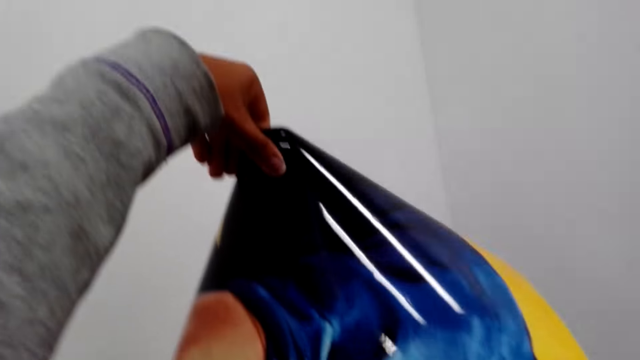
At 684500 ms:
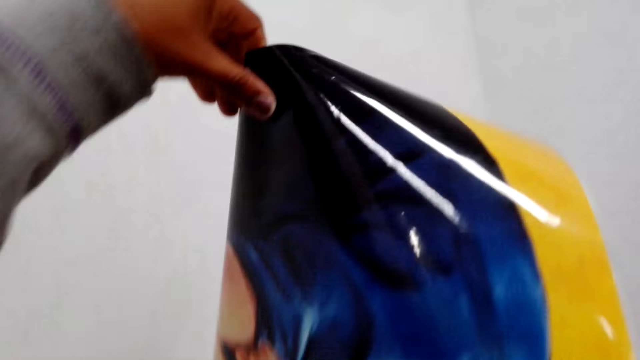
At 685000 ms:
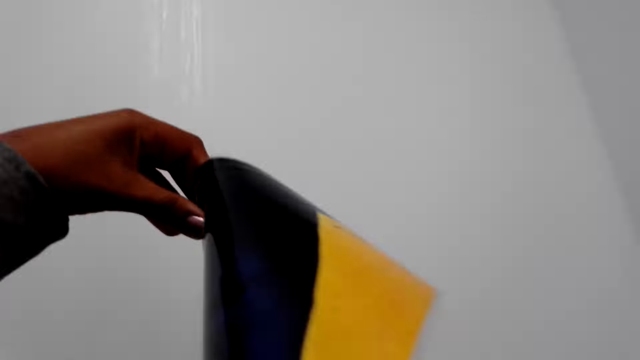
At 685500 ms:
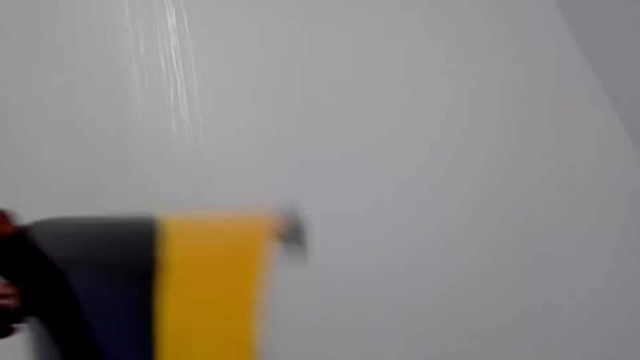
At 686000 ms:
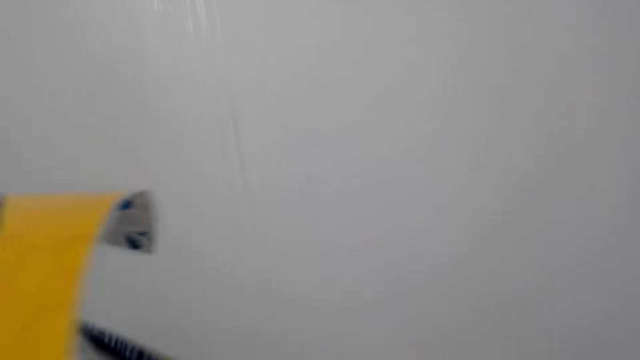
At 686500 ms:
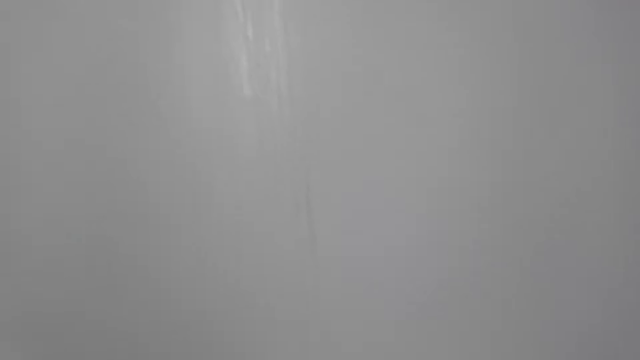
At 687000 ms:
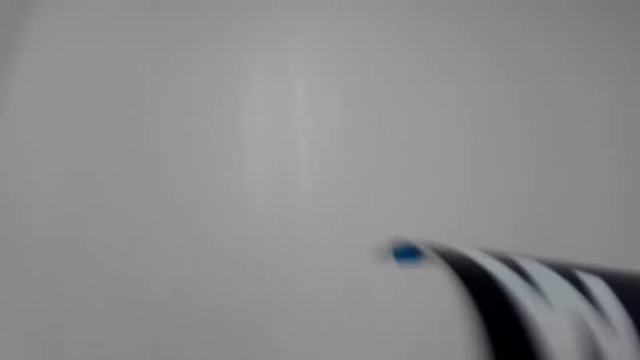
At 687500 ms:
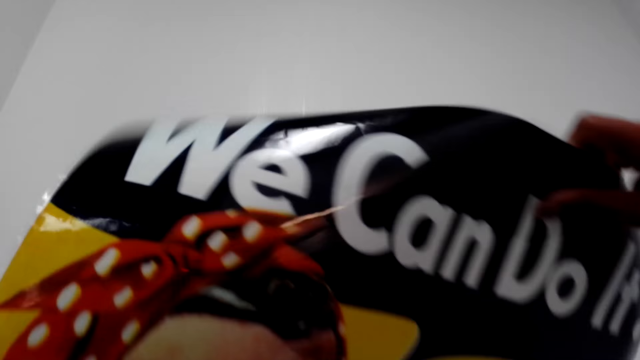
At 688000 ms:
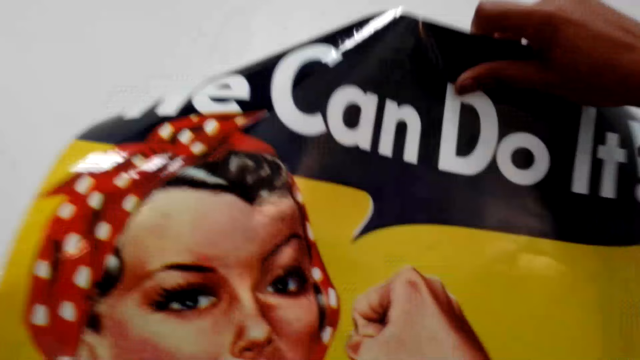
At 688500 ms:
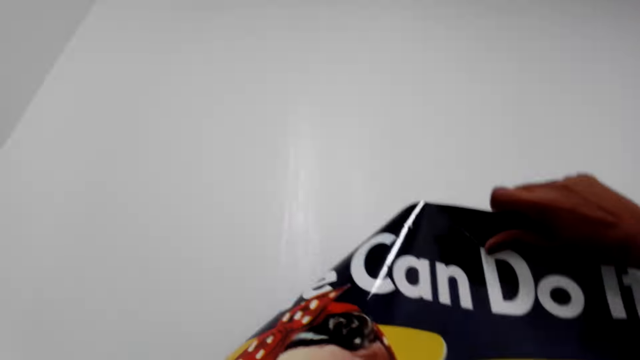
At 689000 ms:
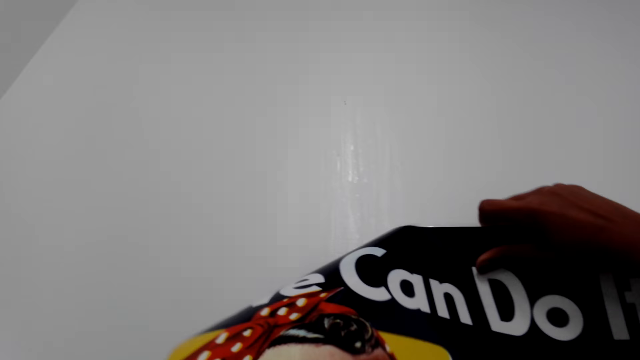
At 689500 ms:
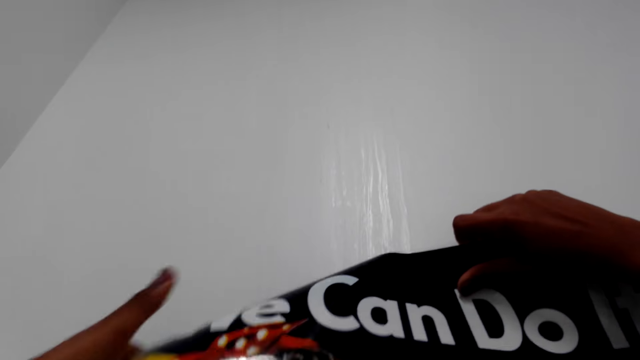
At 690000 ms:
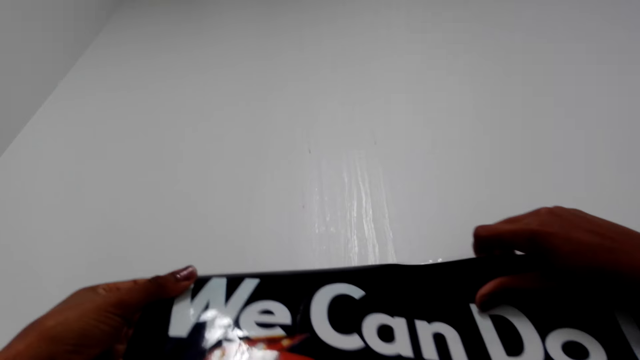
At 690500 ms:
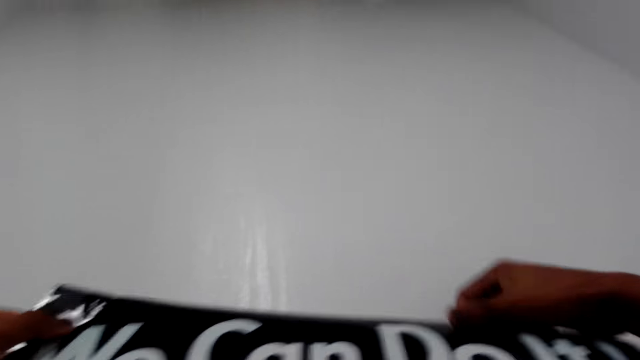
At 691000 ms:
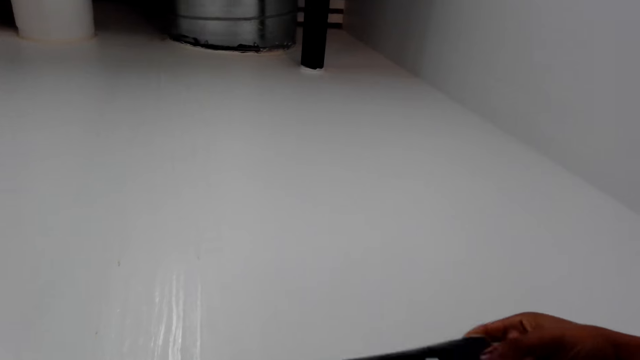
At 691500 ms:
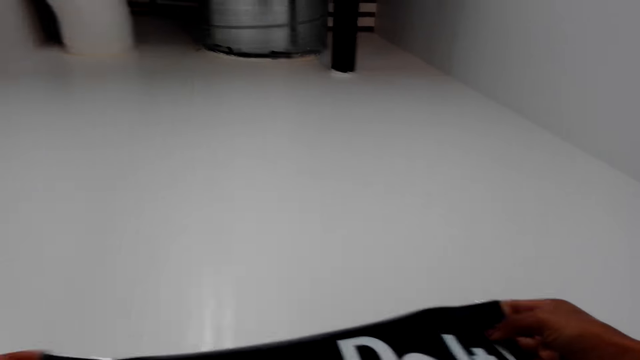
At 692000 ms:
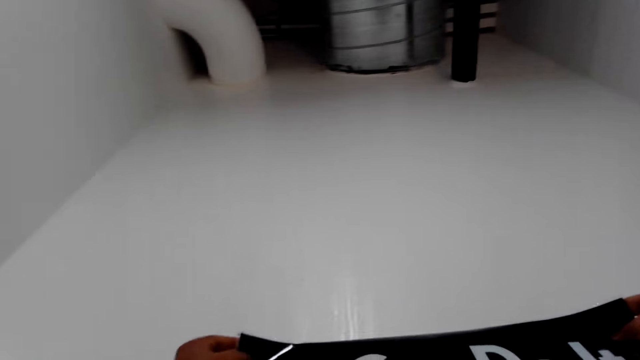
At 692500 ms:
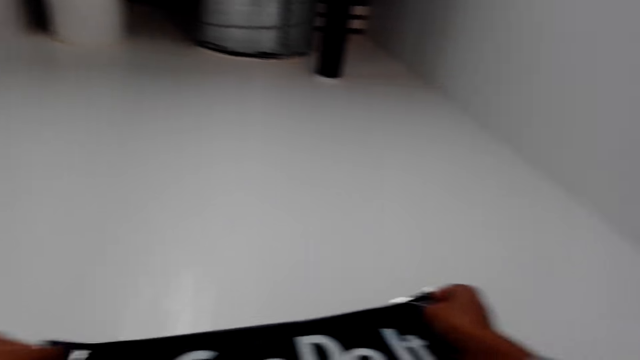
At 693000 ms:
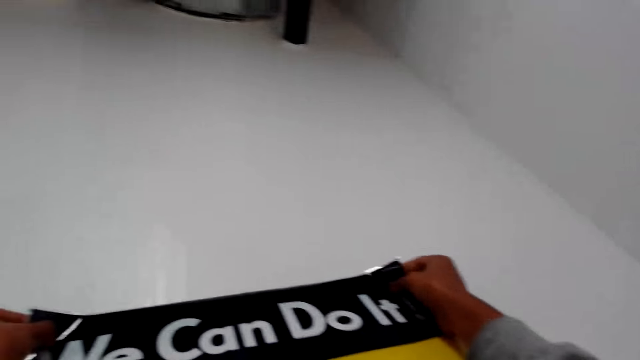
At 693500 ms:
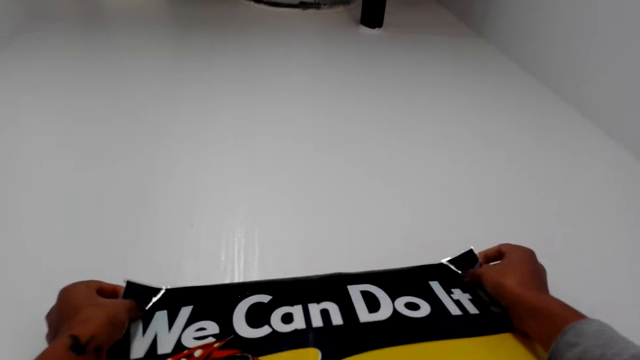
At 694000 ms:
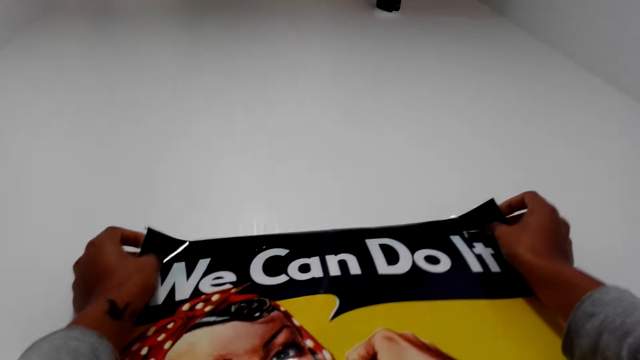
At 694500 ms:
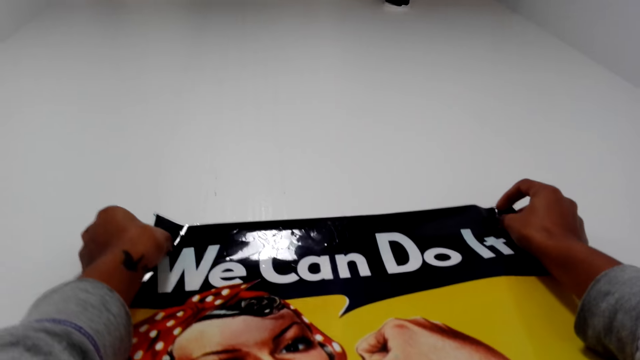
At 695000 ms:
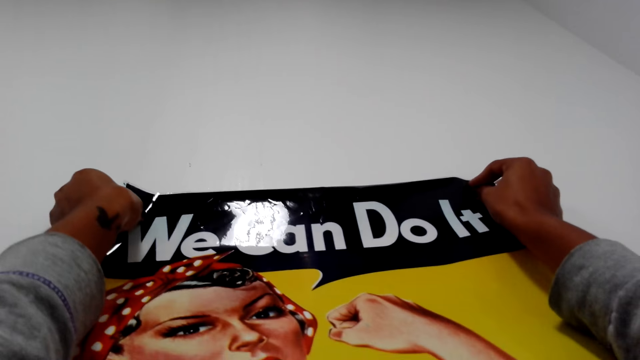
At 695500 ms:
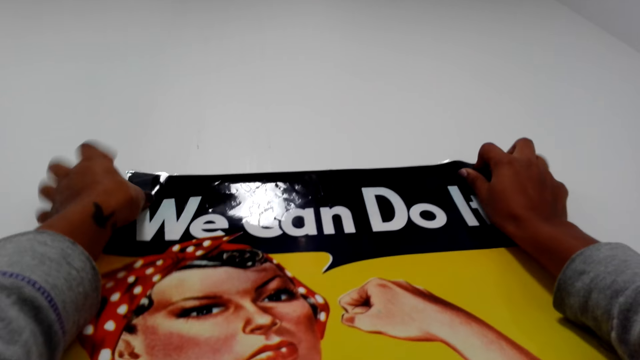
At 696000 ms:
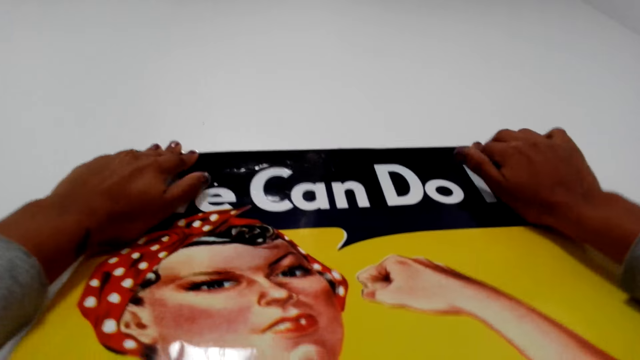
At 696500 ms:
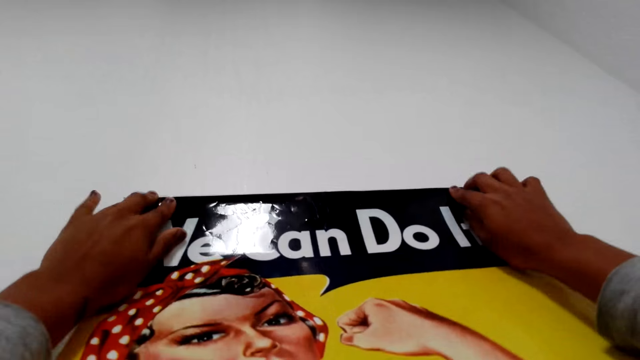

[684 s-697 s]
The camera wearer lifts the chart. They straighten the chart. They stick the chart on the wall.

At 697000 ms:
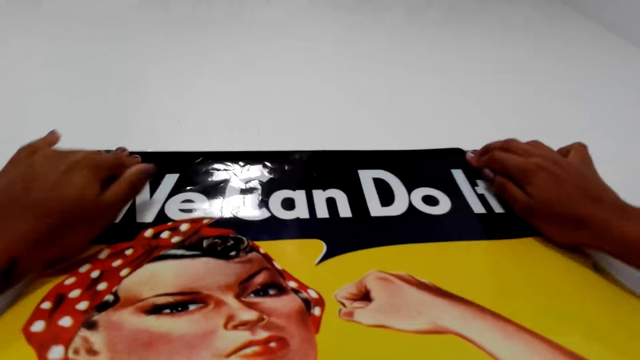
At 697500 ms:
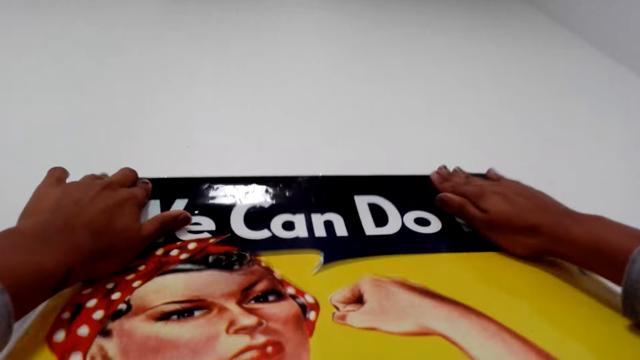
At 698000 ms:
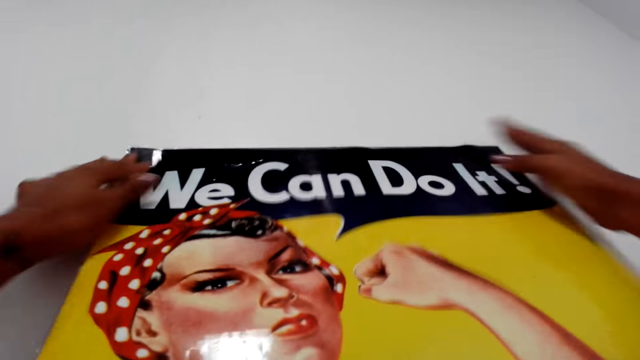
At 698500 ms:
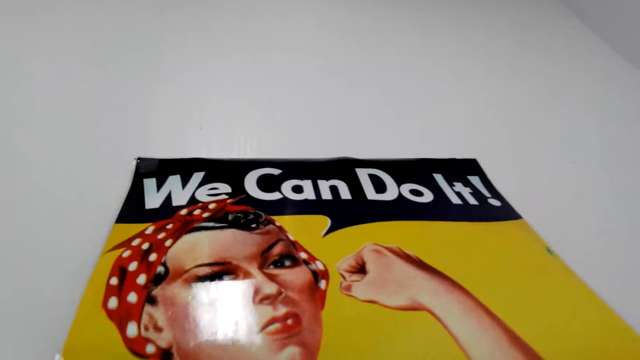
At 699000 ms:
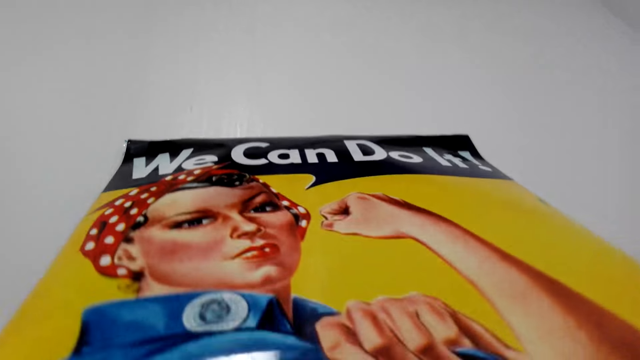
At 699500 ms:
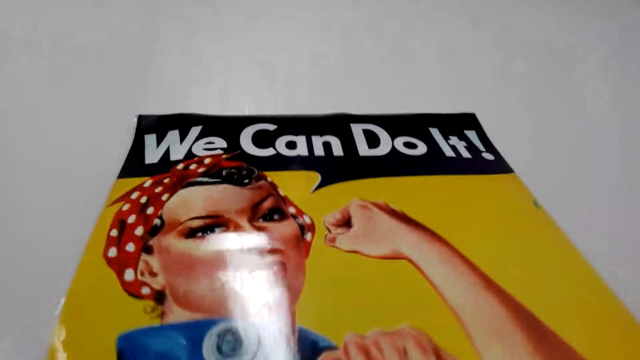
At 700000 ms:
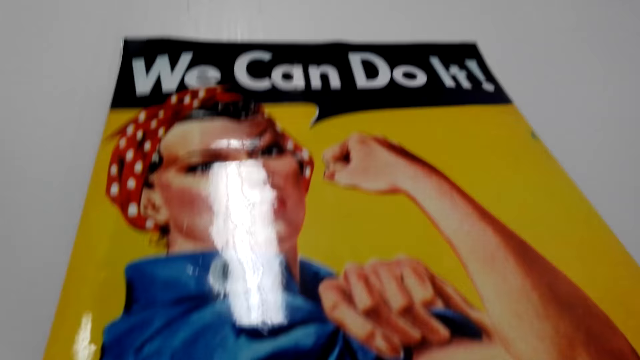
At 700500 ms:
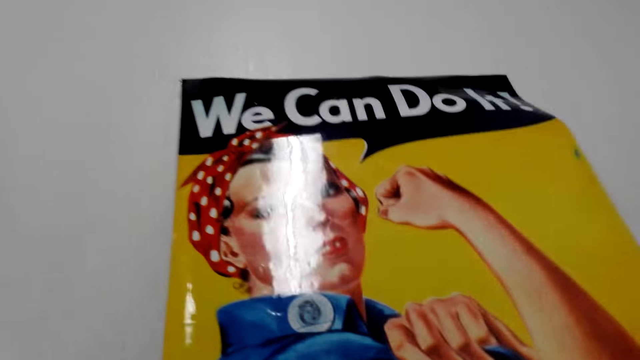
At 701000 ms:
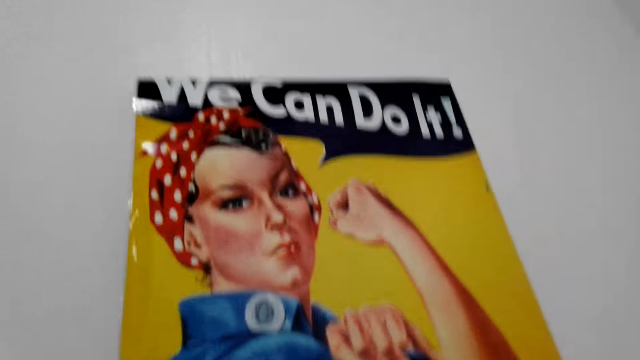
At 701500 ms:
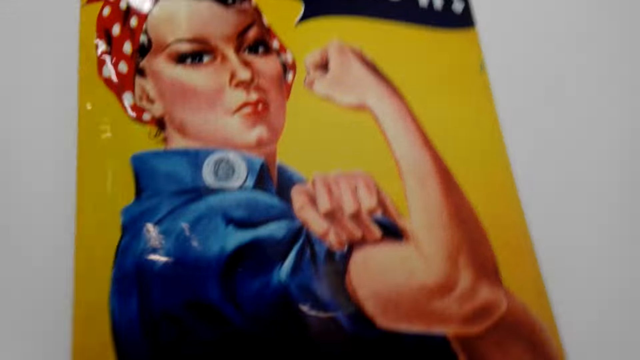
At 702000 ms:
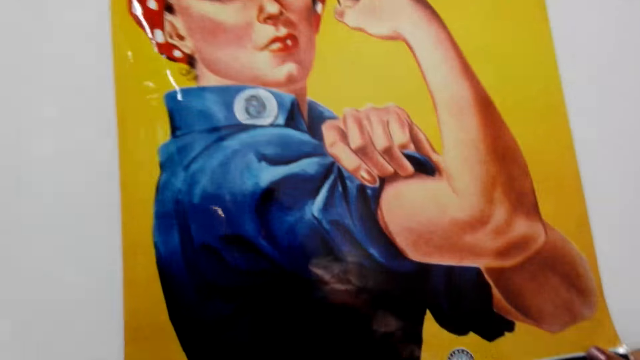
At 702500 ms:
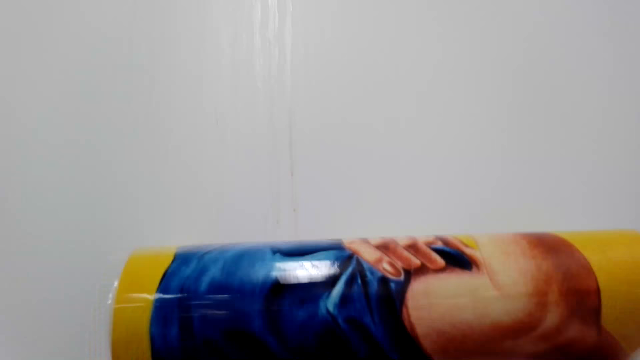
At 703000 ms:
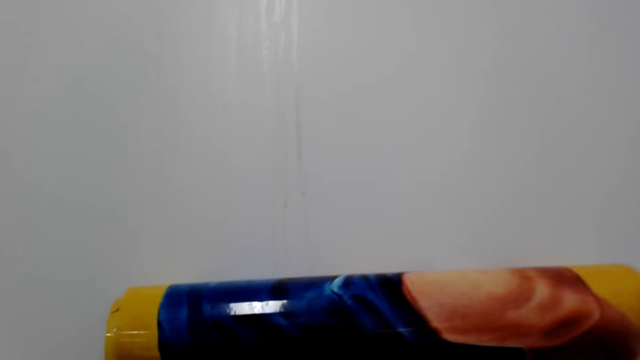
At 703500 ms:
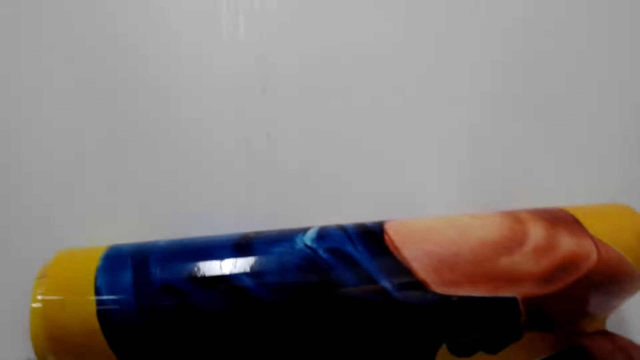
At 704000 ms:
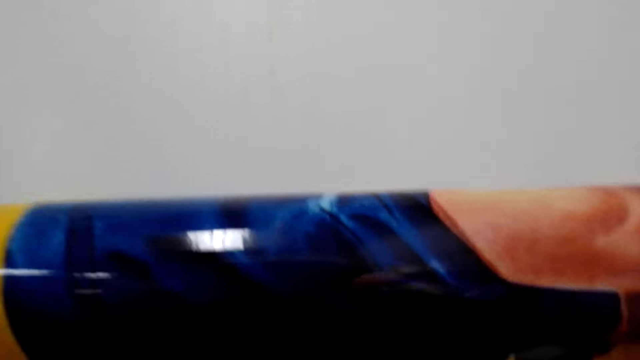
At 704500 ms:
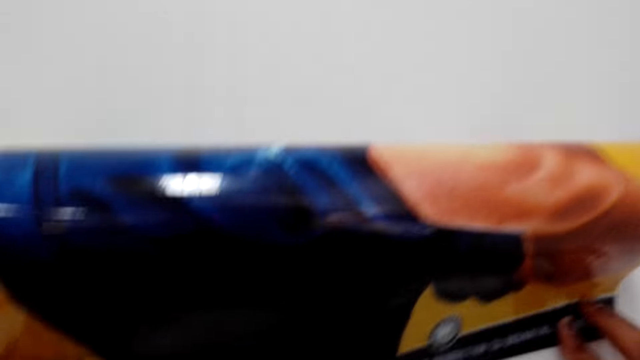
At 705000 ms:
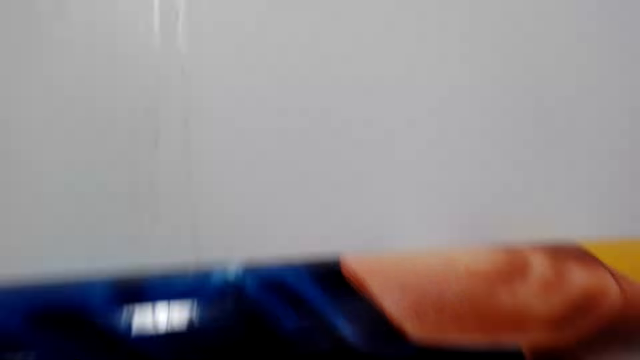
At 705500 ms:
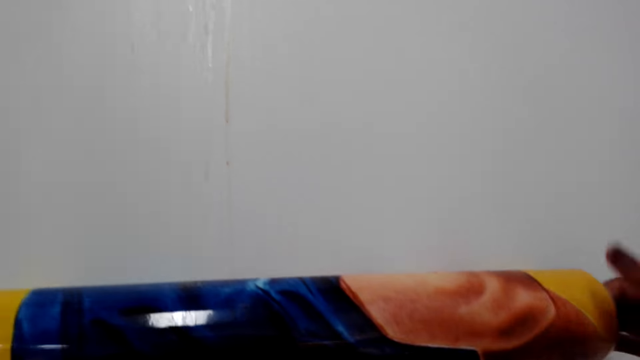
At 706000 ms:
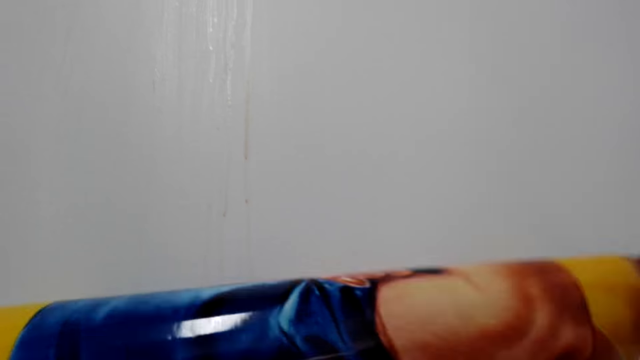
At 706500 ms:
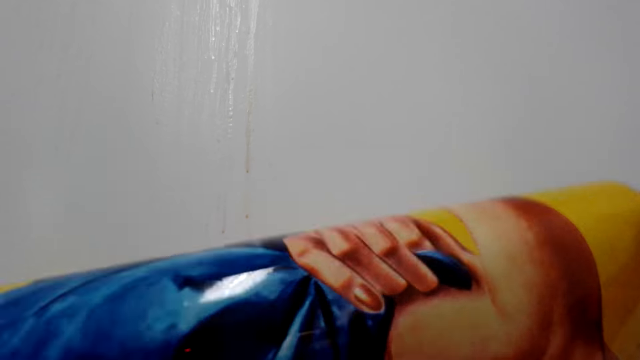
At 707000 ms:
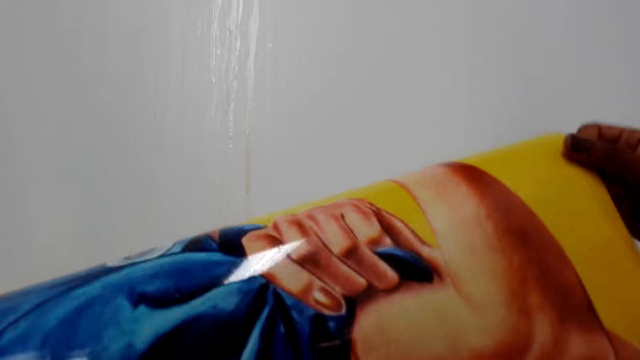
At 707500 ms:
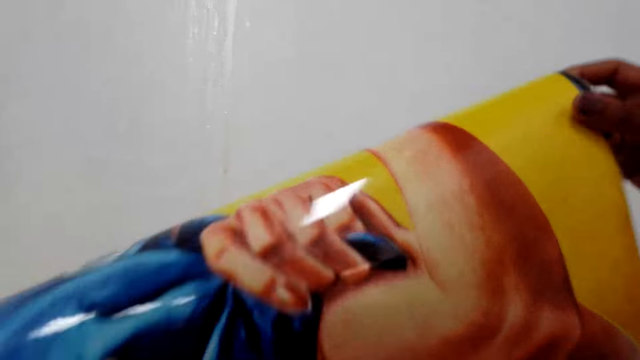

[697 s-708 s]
The camera wearer straightens the chart on the wall.
